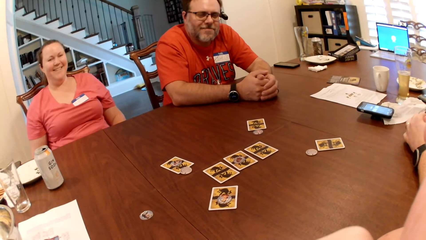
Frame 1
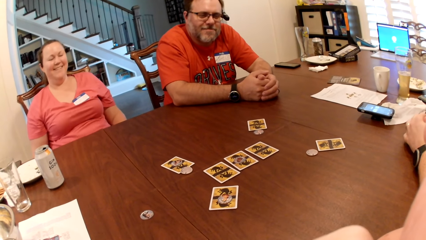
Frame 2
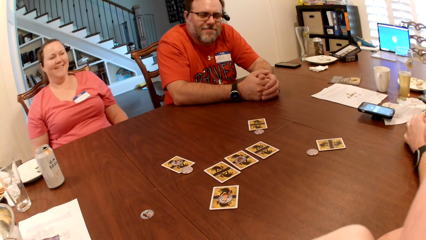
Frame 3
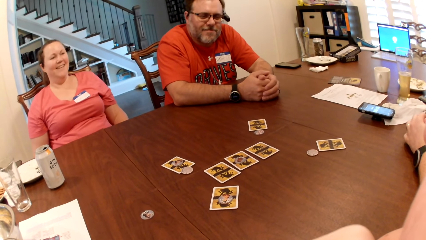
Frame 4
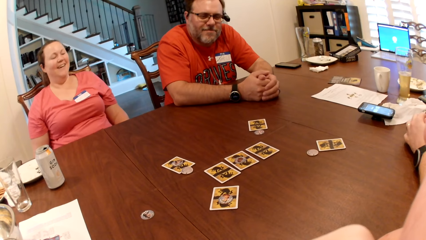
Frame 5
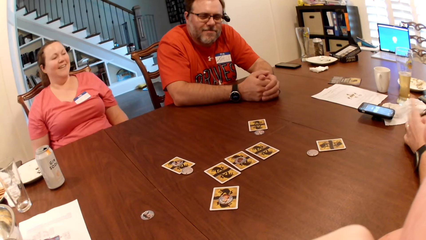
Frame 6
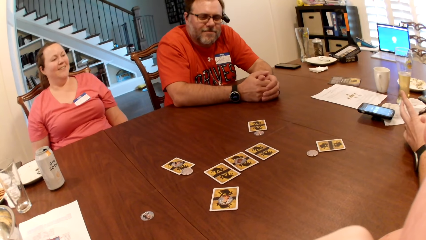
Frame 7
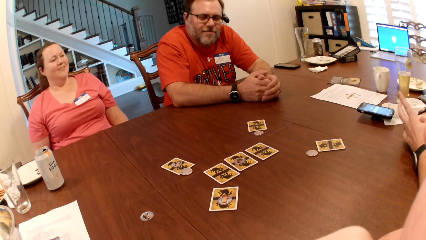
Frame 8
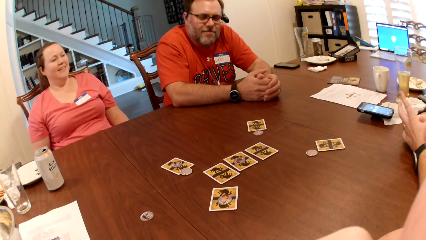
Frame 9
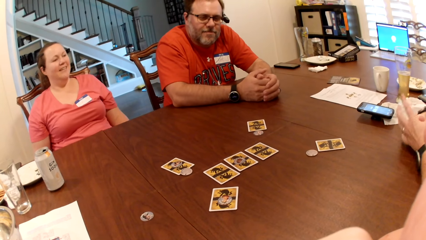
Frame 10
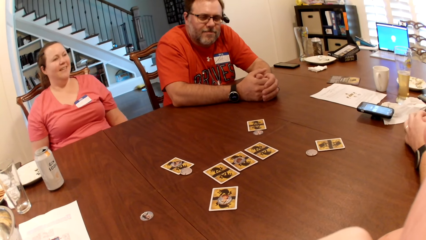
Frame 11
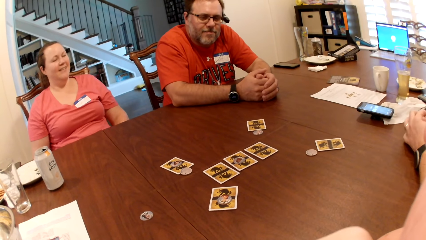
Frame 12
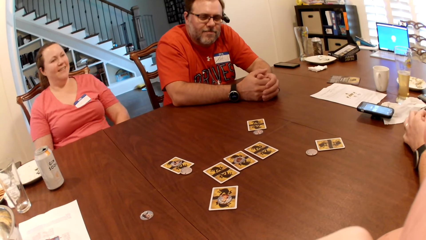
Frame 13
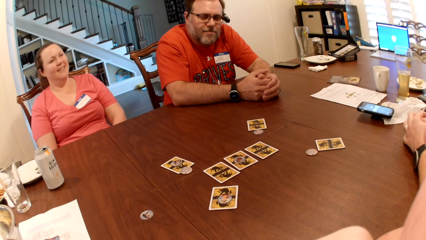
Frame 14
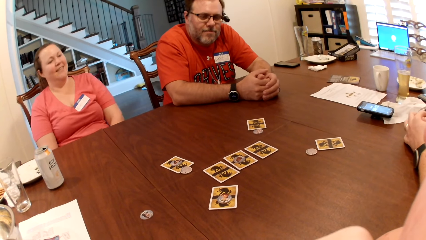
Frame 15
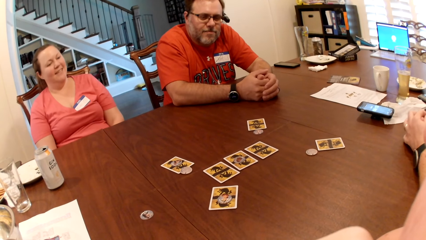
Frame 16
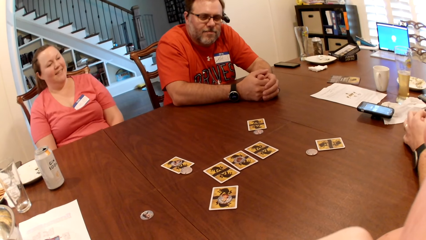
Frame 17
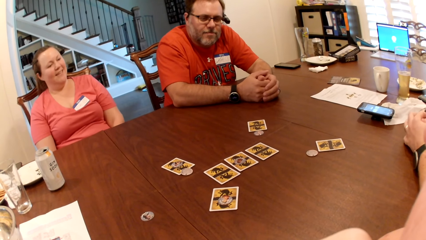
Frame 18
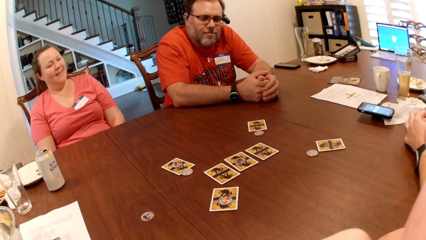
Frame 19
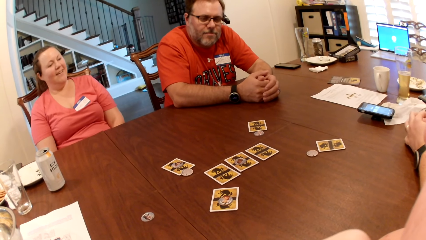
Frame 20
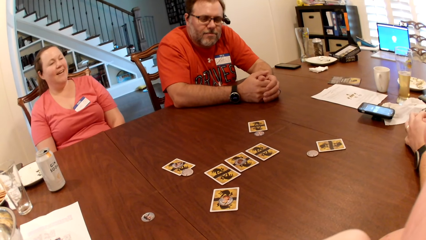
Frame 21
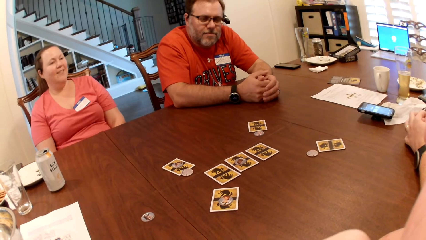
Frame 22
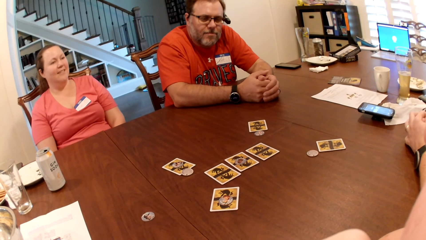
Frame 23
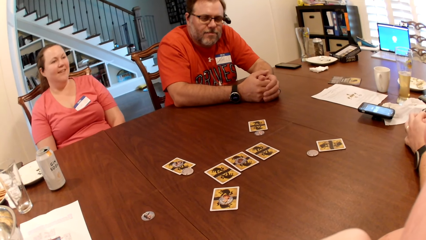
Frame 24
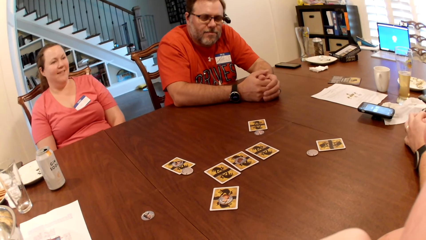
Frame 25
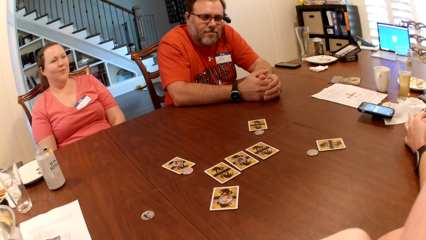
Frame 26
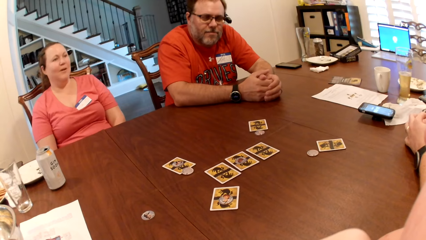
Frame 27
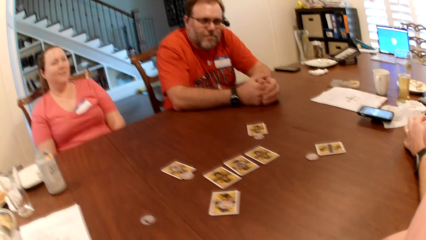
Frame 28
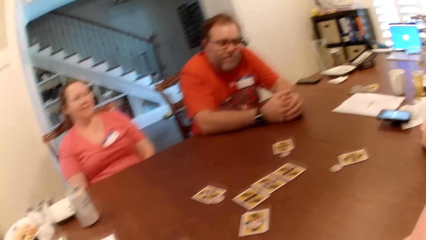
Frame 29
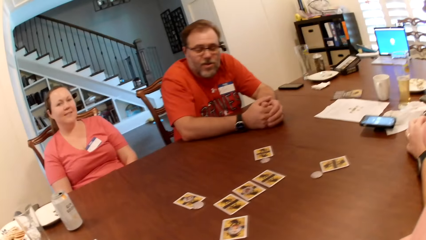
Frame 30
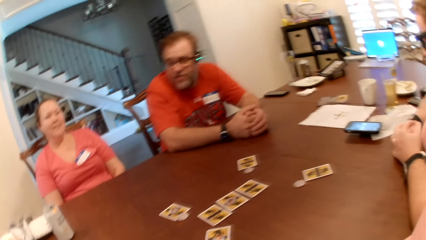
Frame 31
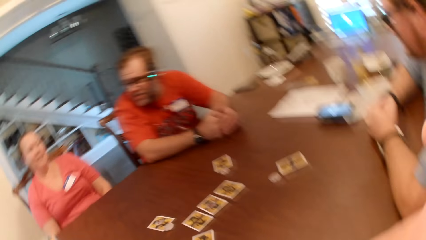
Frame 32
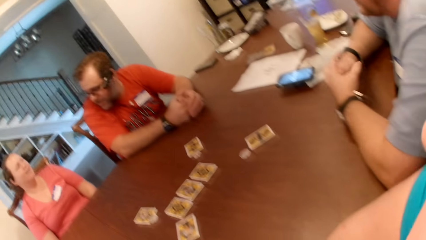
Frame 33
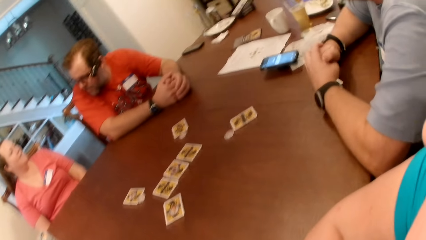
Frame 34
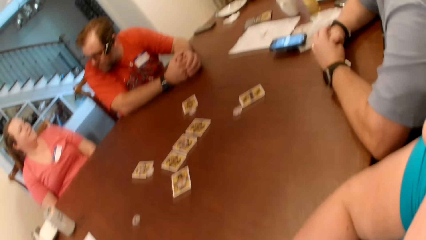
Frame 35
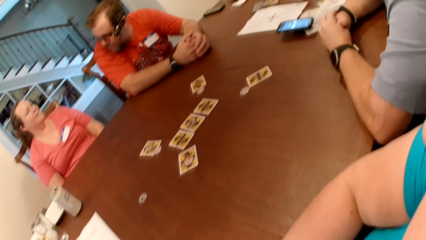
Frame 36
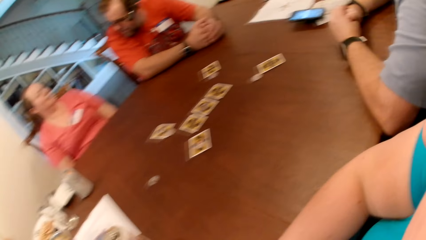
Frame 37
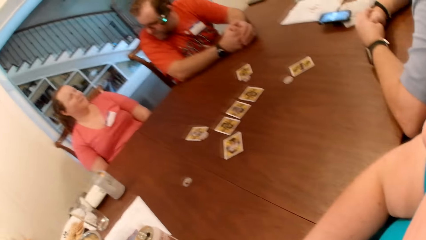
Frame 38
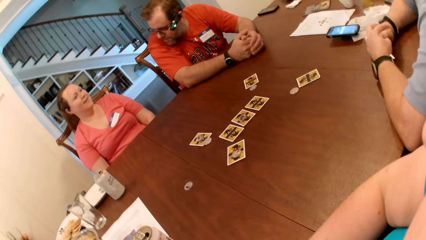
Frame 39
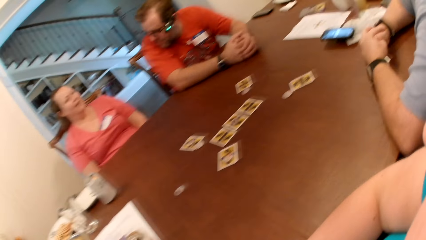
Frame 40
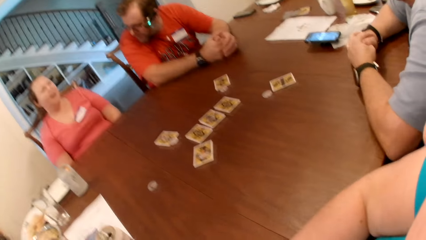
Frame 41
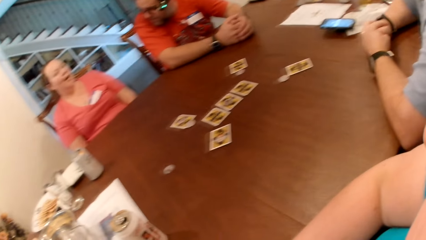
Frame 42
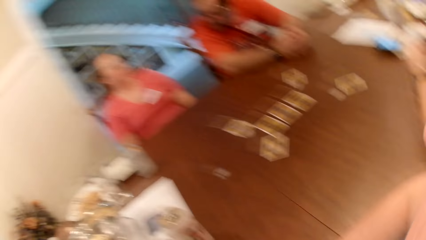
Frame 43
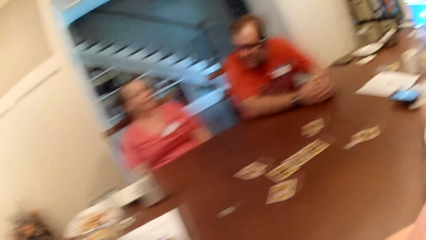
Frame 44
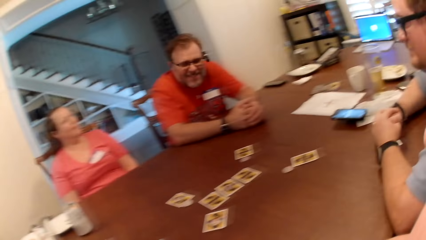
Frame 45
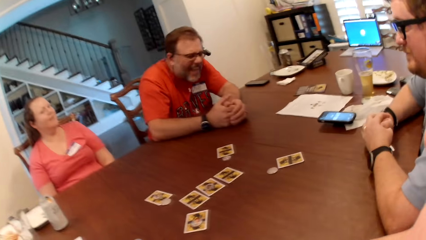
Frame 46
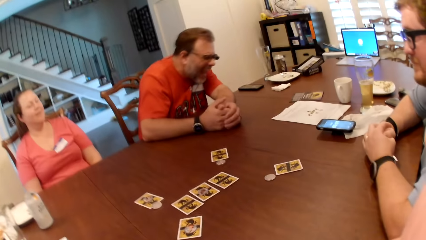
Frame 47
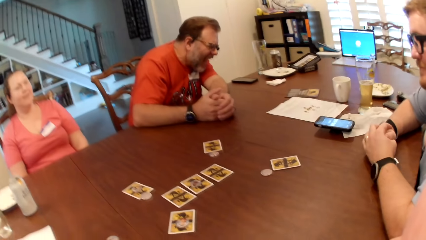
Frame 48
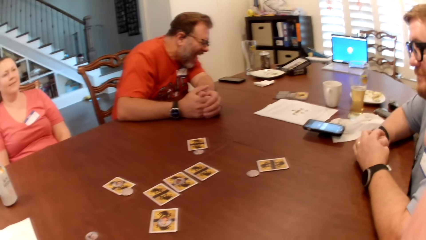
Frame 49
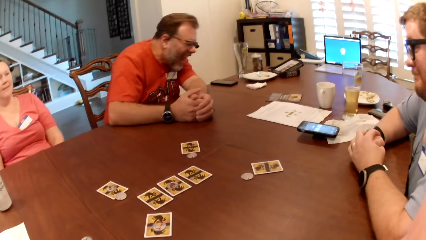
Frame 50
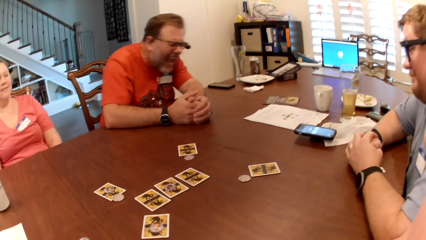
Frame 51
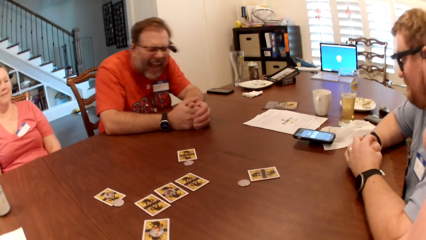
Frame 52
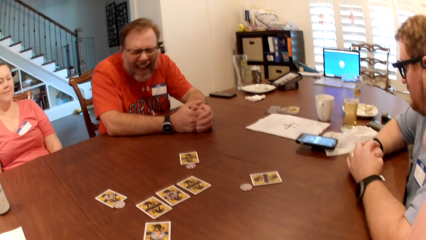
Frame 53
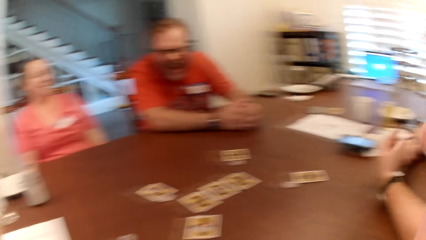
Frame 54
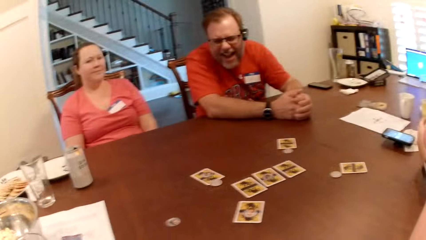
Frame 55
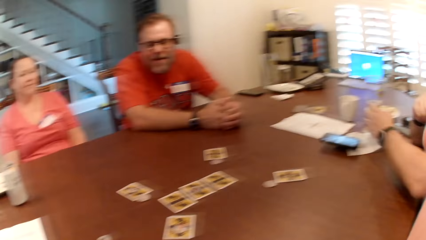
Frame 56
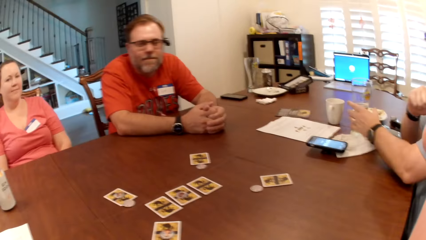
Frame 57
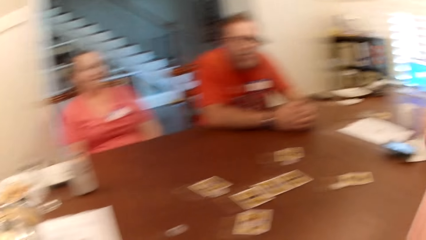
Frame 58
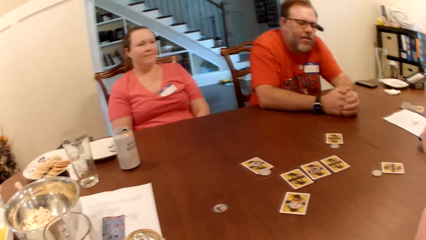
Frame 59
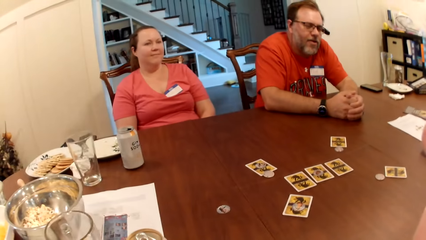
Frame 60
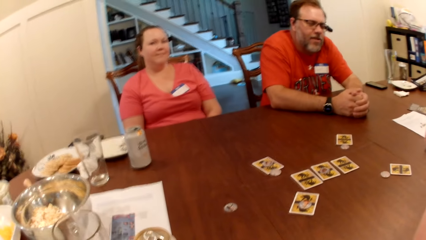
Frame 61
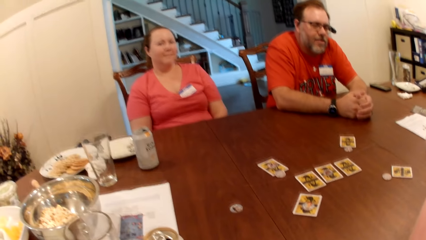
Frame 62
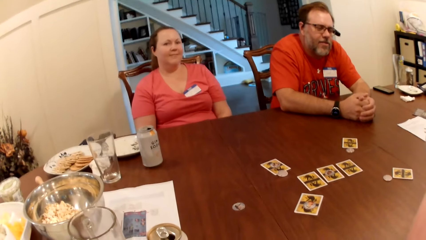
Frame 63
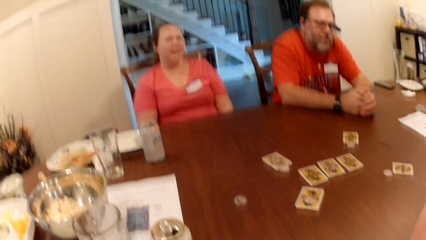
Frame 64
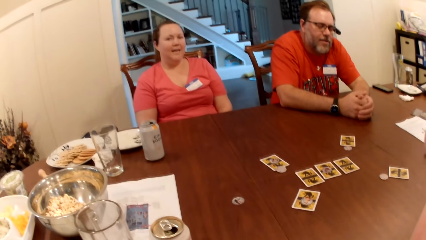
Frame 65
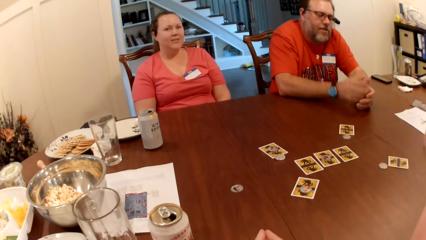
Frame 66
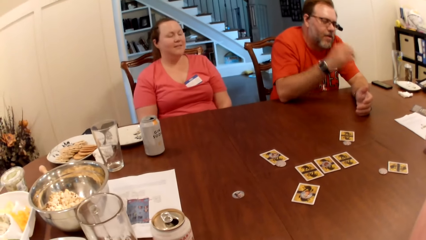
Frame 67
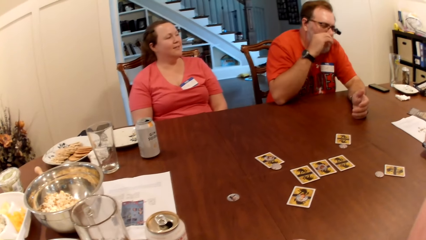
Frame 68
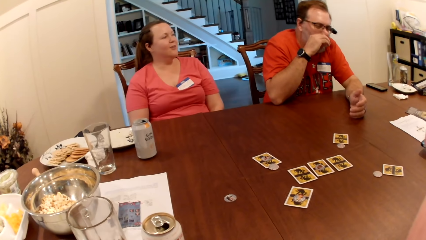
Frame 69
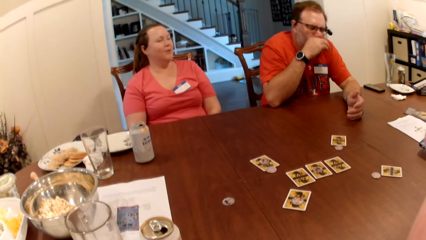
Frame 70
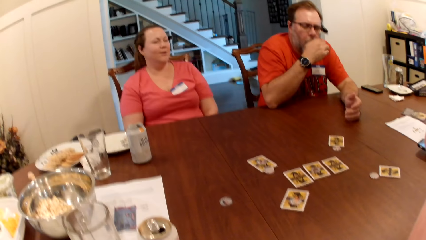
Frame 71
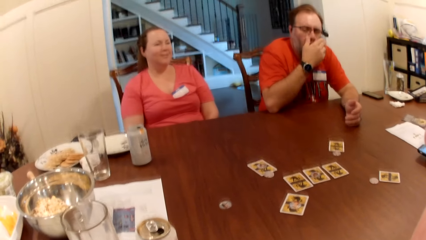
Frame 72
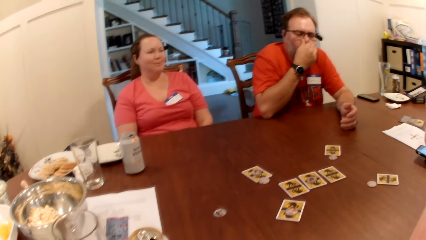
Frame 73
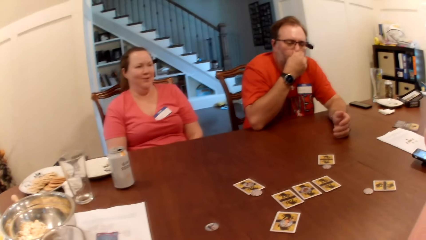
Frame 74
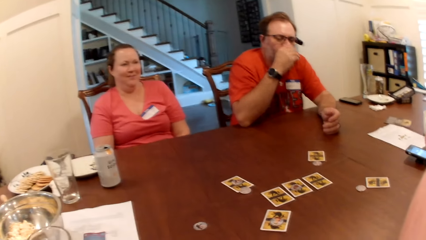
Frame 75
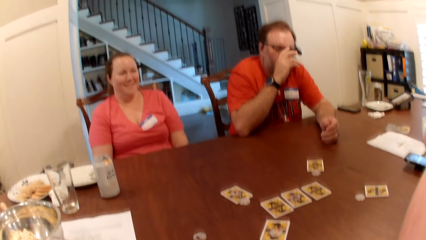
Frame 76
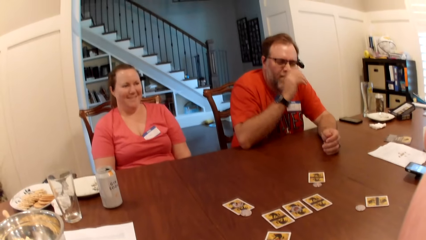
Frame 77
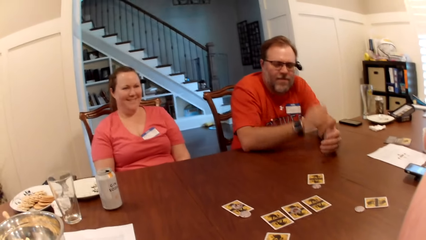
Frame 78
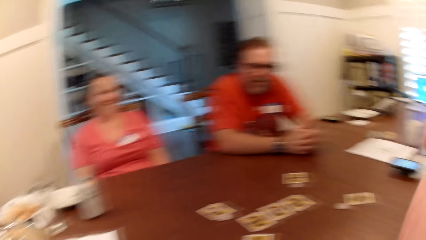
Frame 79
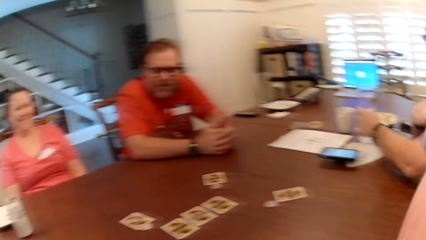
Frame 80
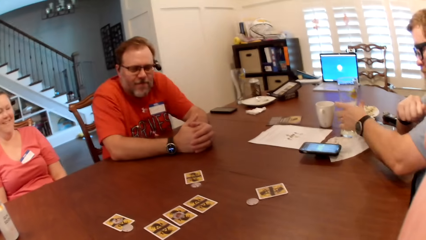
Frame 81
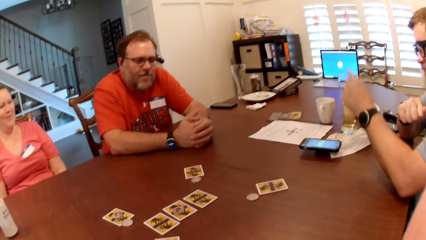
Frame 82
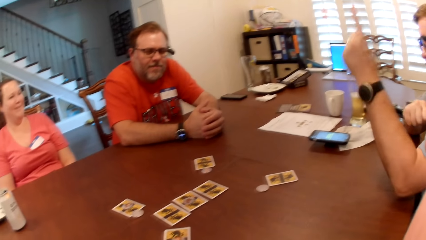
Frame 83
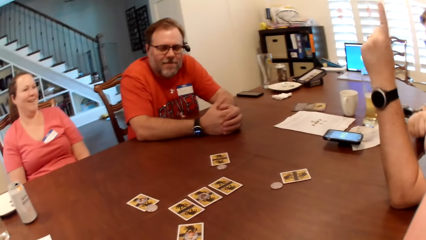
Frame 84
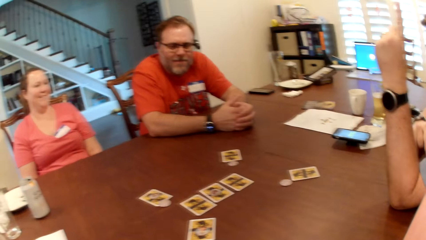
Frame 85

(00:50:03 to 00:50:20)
The camera wearer looks around.
